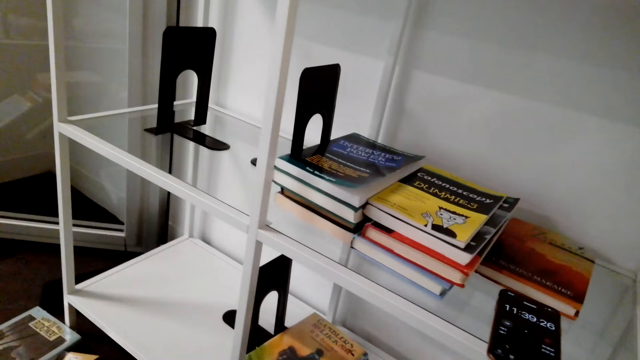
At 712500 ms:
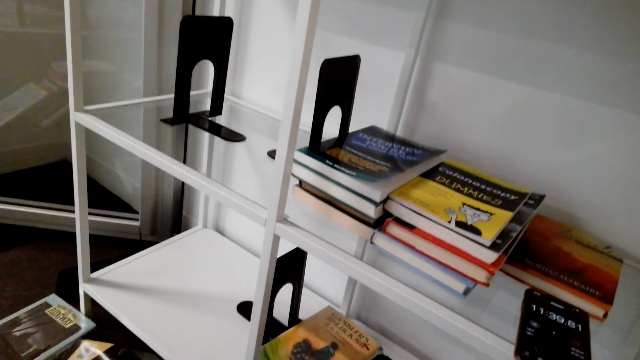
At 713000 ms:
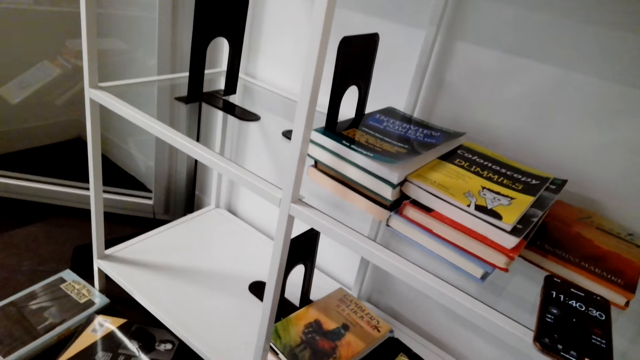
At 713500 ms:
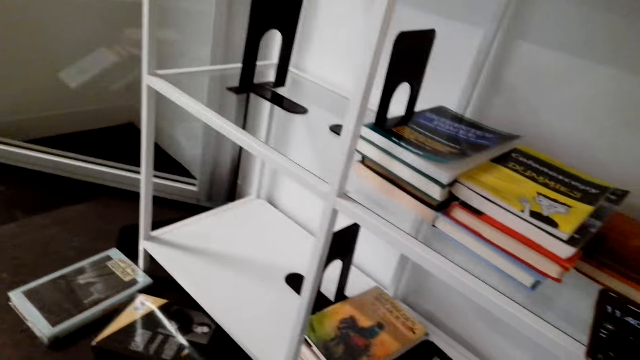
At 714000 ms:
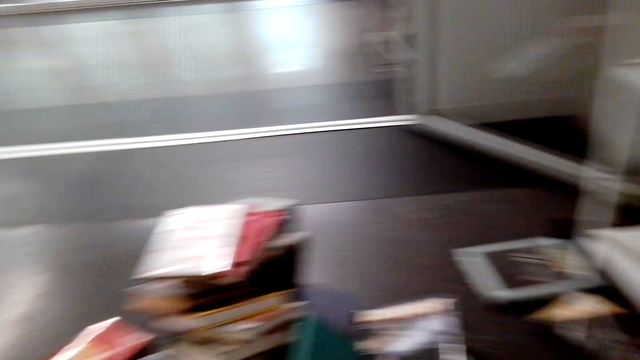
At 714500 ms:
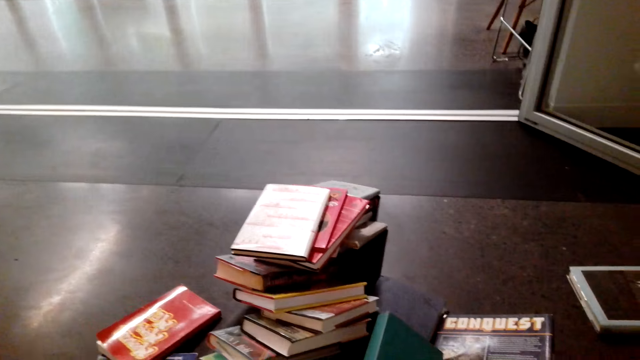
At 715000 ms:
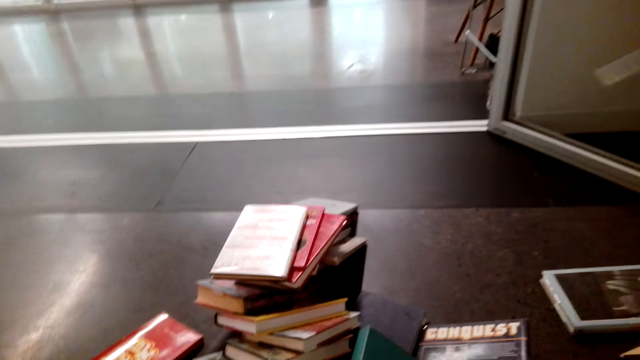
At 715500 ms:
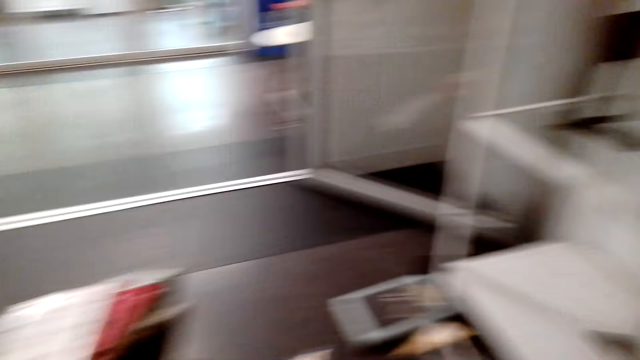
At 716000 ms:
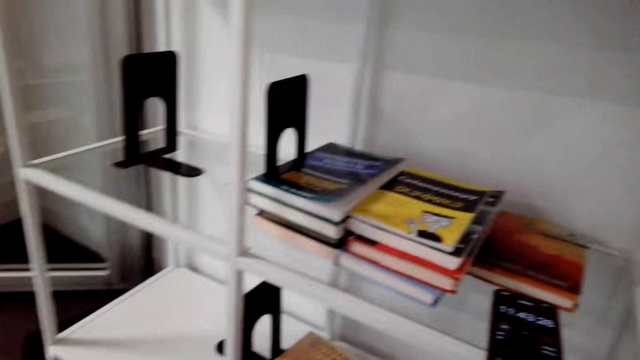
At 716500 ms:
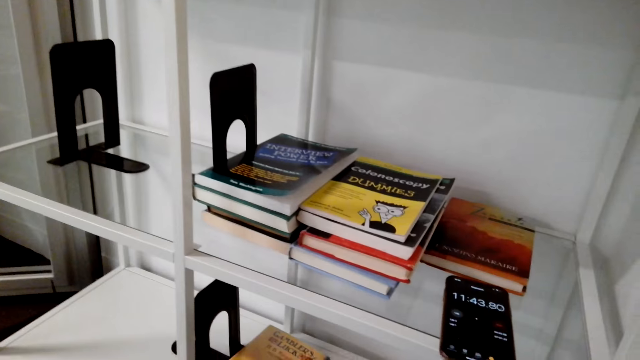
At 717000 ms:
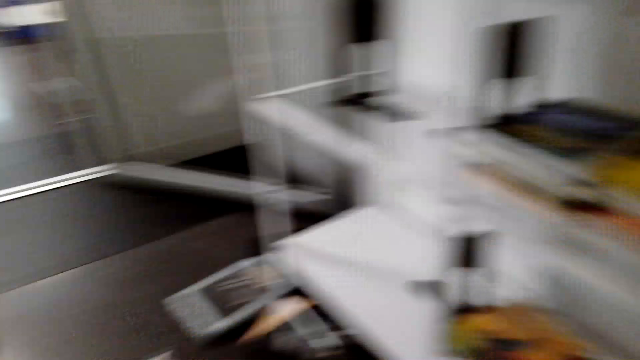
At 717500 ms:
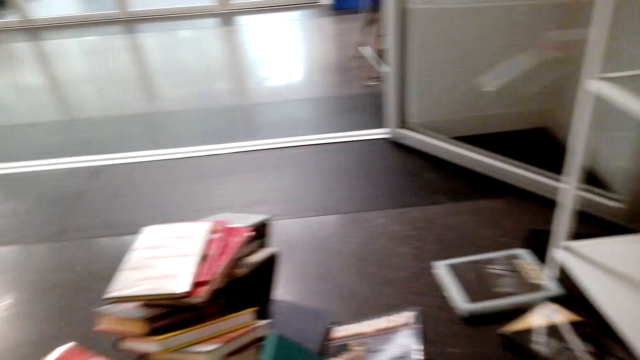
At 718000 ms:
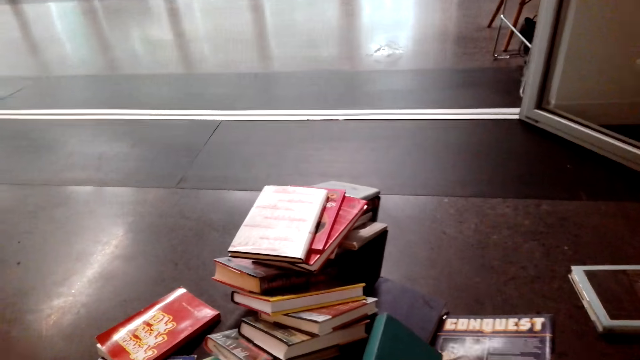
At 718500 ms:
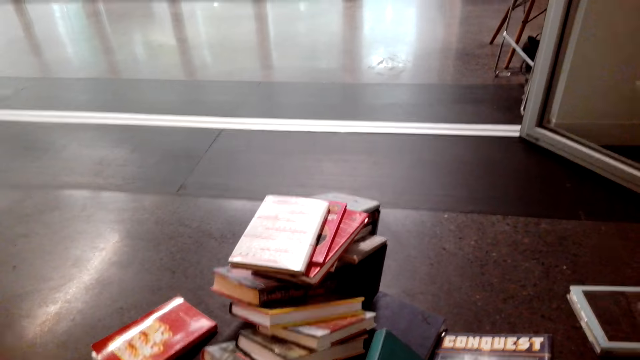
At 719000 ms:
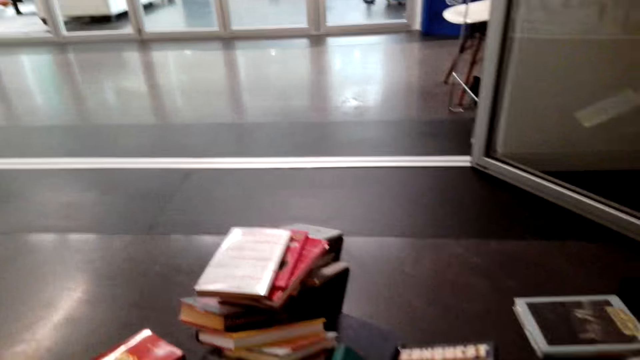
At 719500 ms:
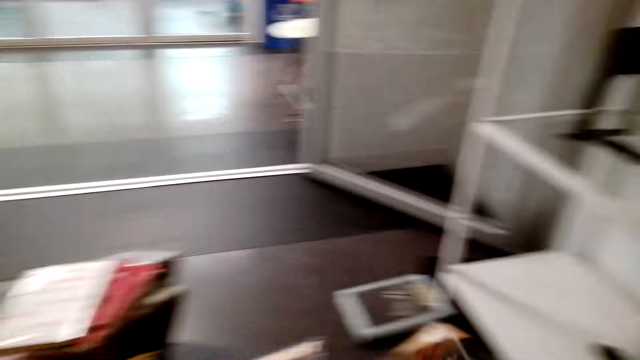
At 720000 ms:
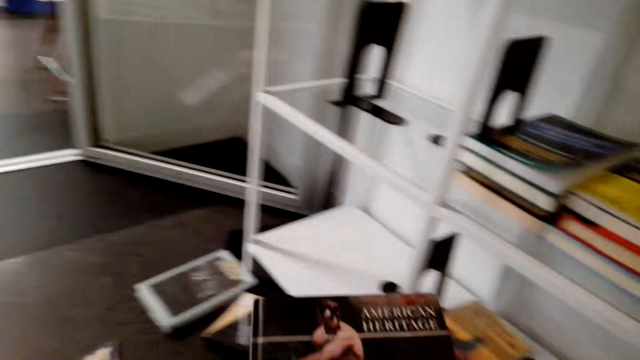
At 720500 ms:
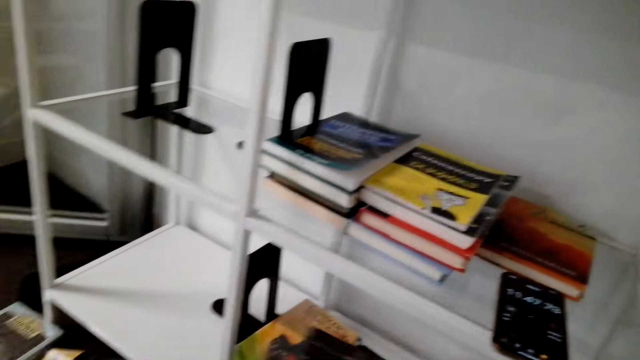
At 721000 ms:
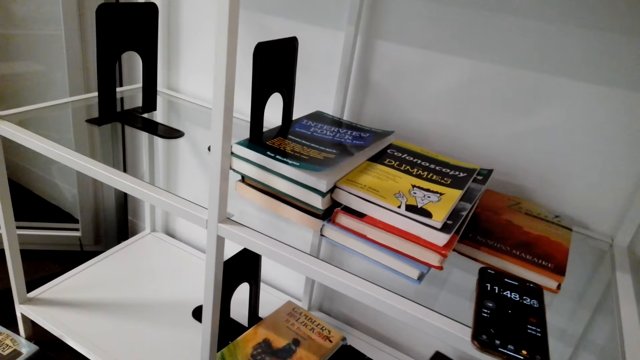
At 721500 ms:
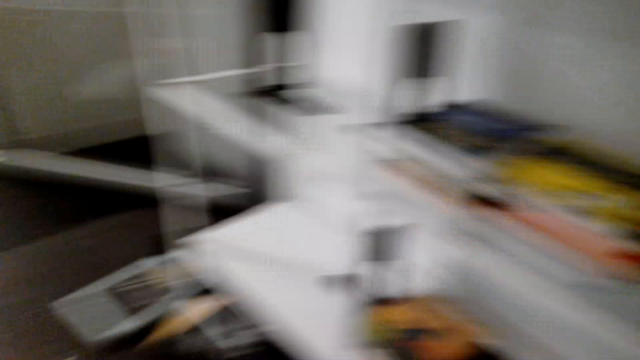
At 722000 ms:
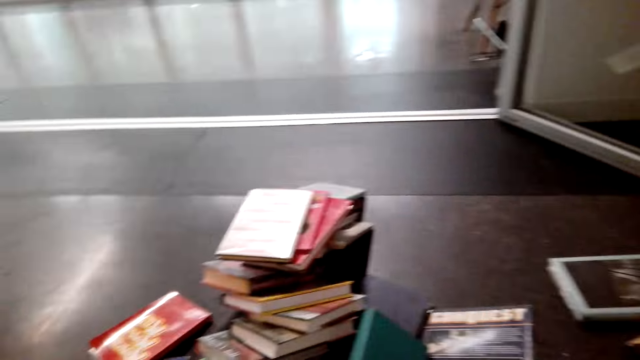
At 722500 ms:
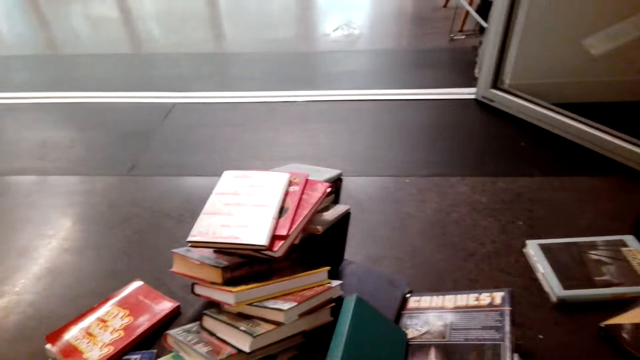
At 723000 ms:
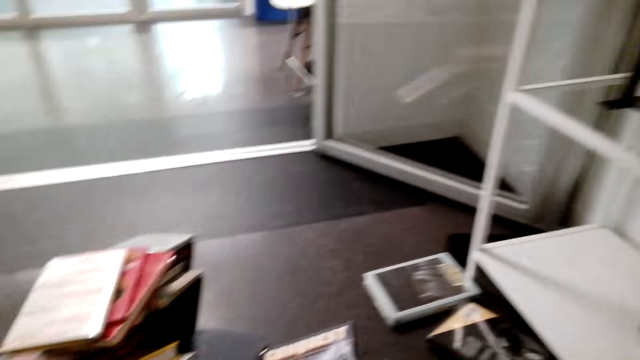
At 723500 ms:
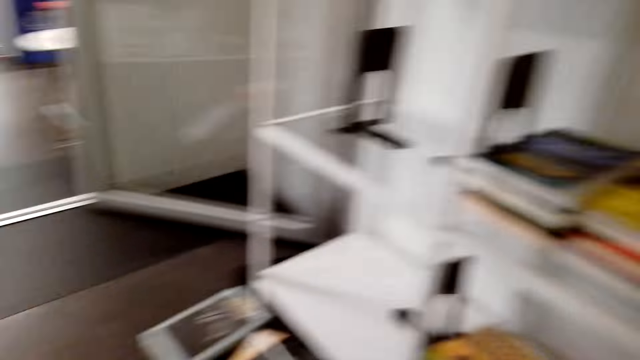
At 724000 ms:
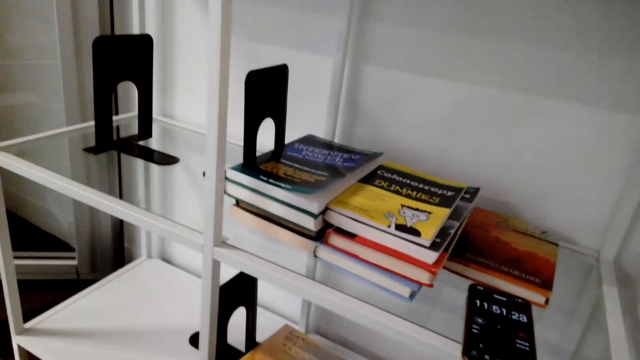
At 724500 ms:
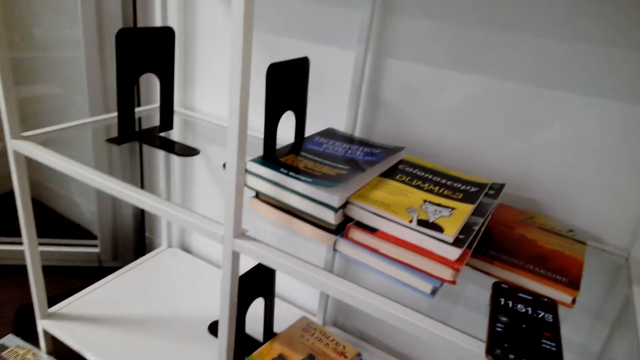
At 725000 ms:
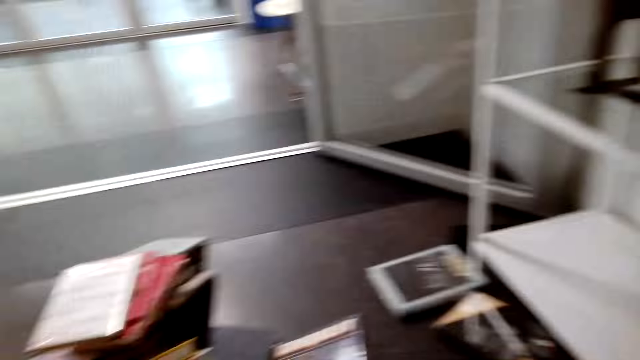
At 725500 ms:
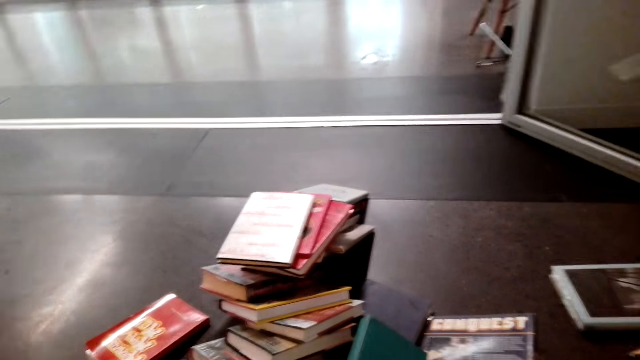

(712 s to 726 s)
The camera wearer holds a story book with her hands. She puts the story book in the bookshelf. She stands on the floor.

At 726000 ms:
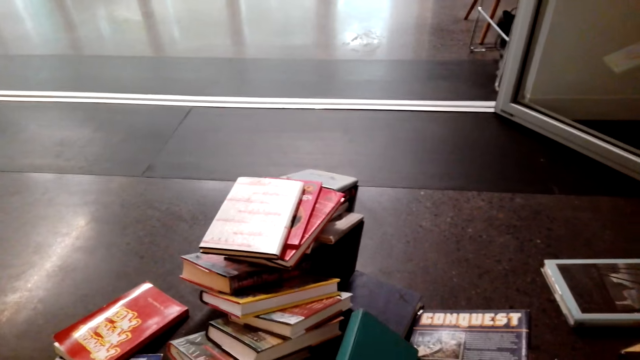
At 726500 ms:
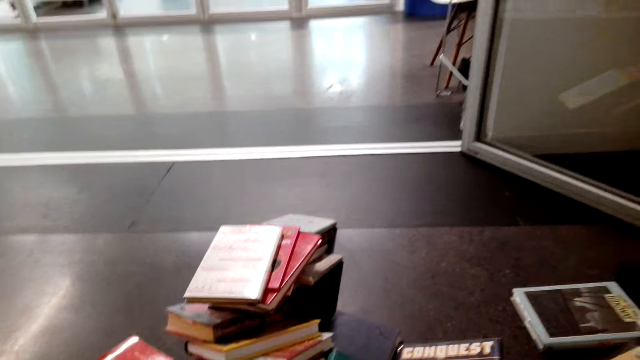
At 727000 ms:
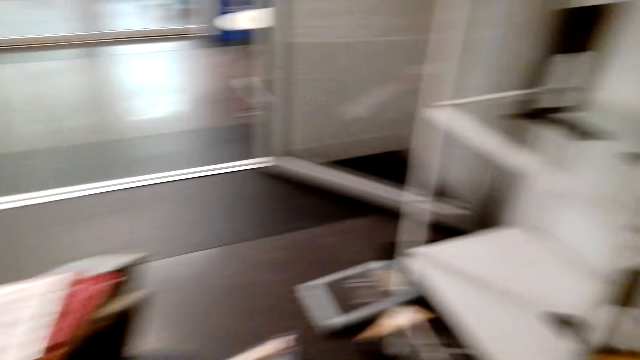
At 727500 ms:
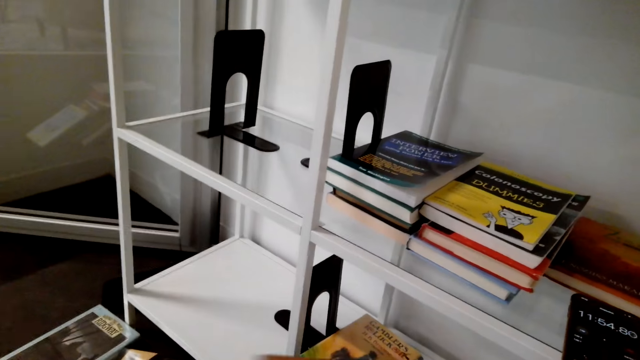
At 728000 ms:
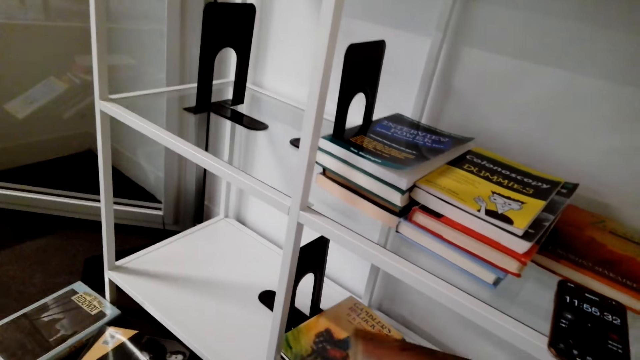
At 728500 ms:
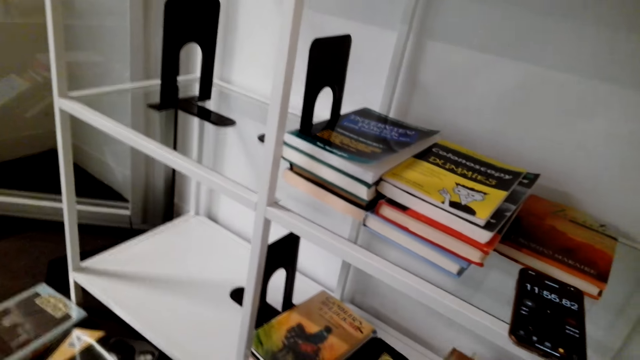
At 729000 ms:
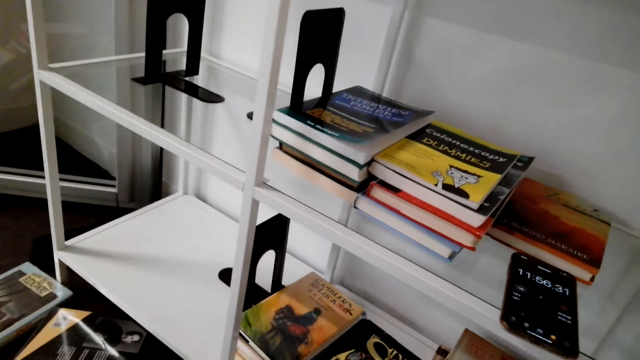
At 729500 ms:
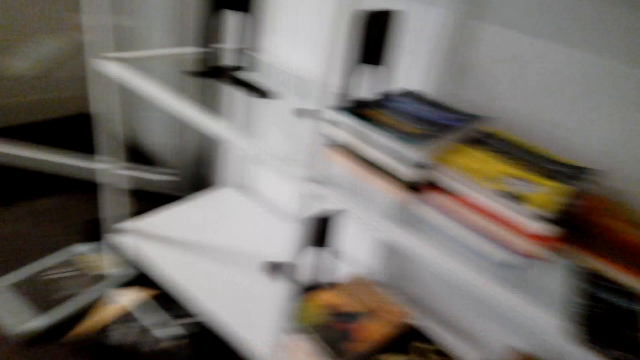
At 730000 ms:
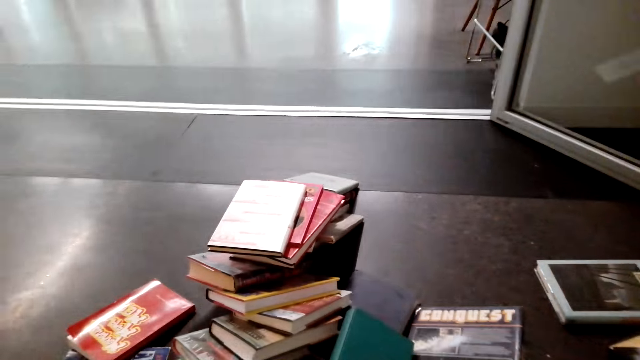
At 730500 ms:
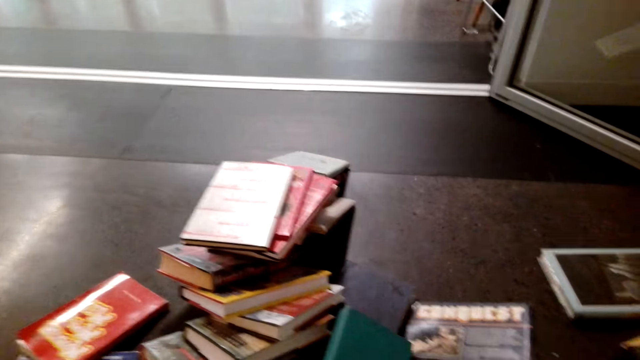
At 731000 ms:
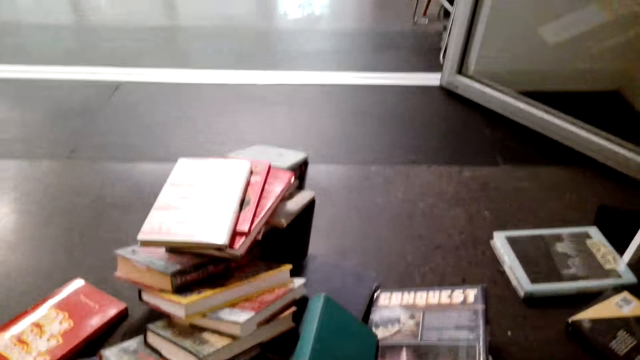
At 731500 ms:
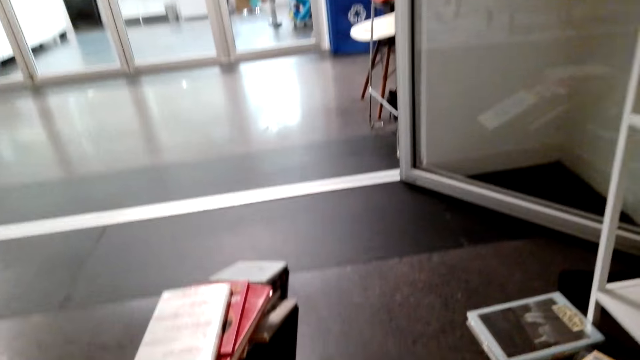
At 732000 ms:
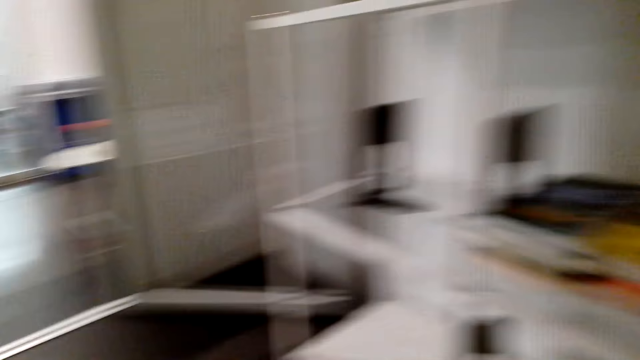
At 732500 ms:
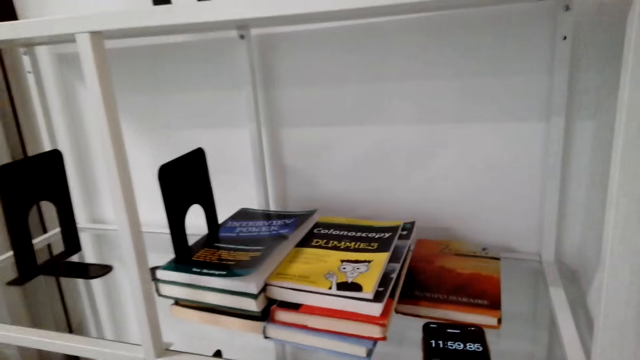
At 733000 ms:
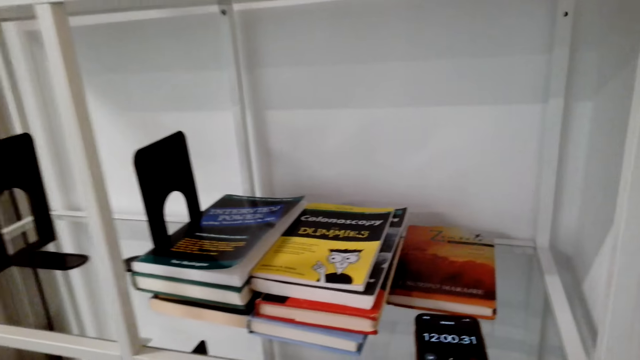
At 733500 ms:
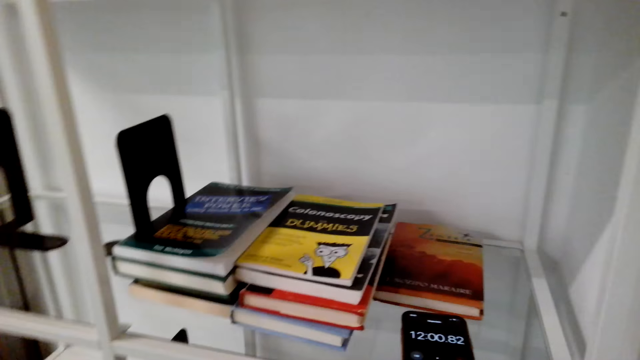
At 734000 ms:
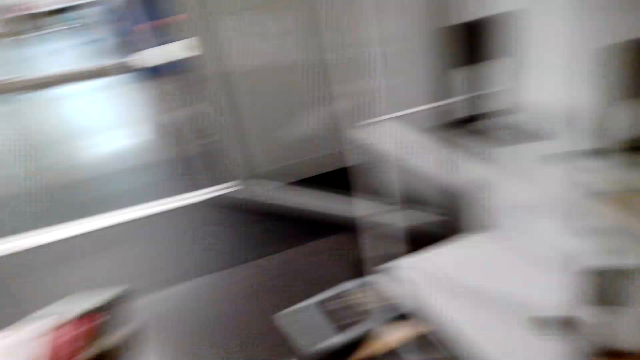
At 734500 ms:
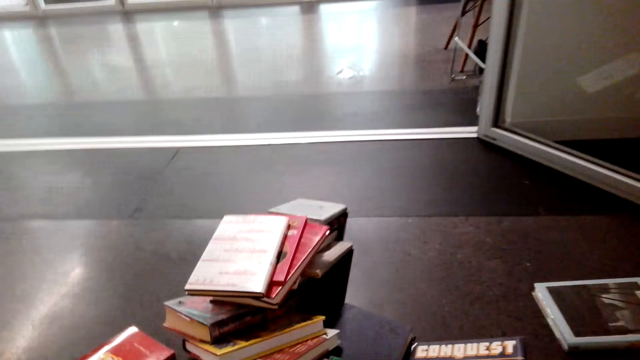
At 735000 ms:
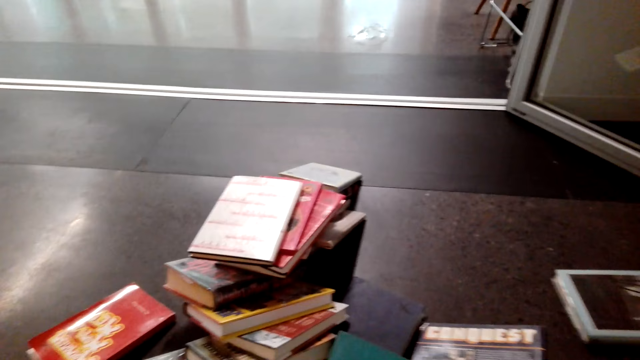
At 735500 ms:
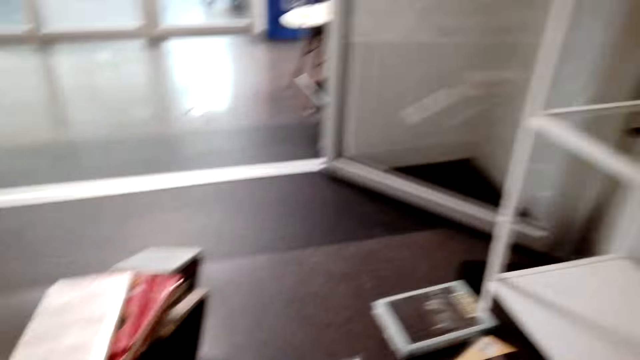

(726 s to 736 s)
The camera wearer holds a story book with her hands. She puts the story book in the bookshelf. She stands on the floor.
